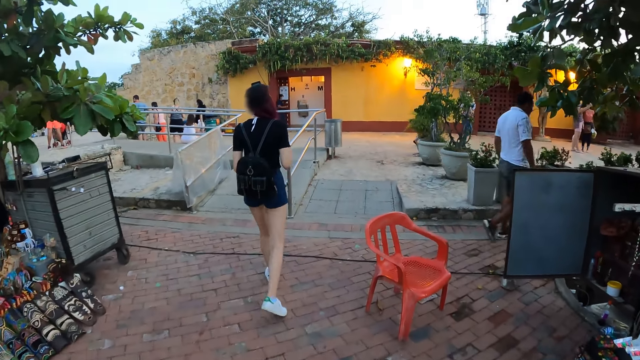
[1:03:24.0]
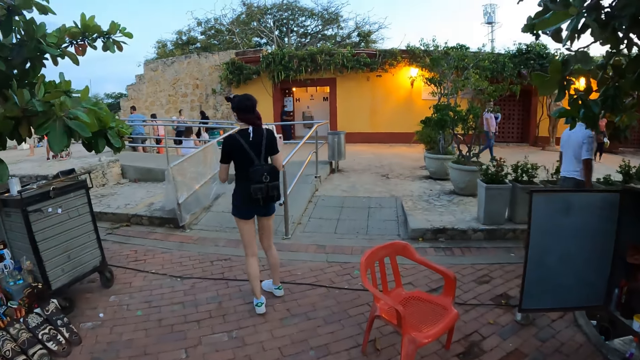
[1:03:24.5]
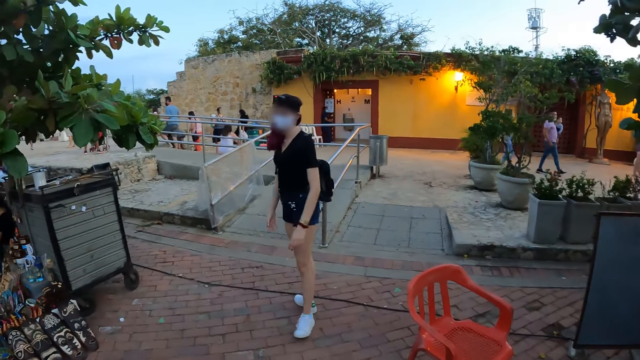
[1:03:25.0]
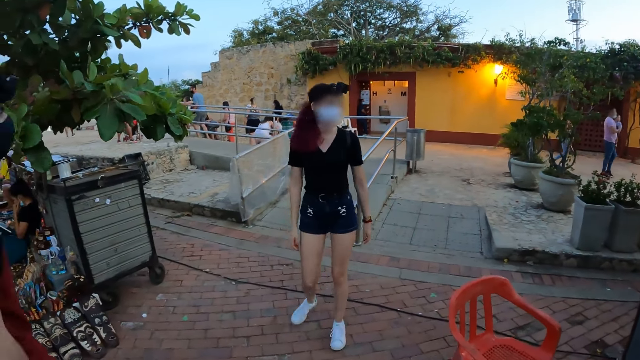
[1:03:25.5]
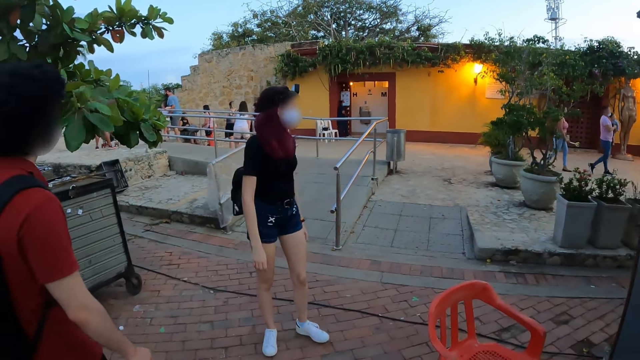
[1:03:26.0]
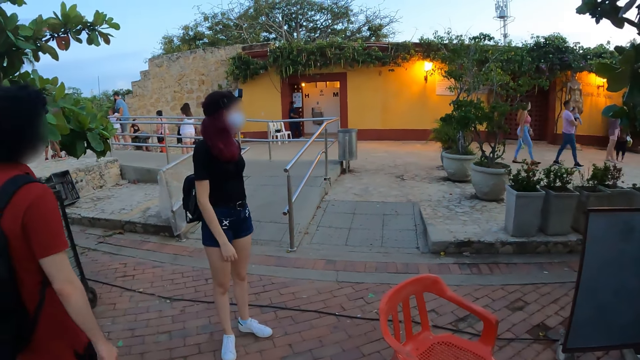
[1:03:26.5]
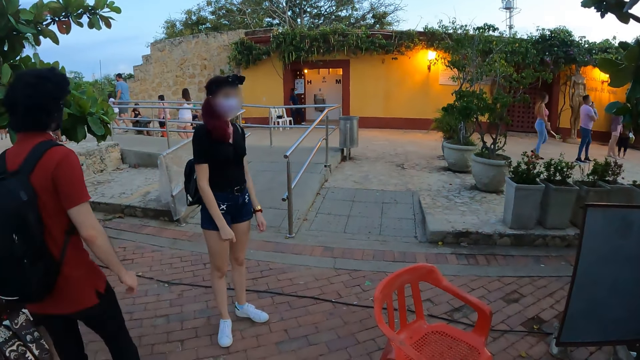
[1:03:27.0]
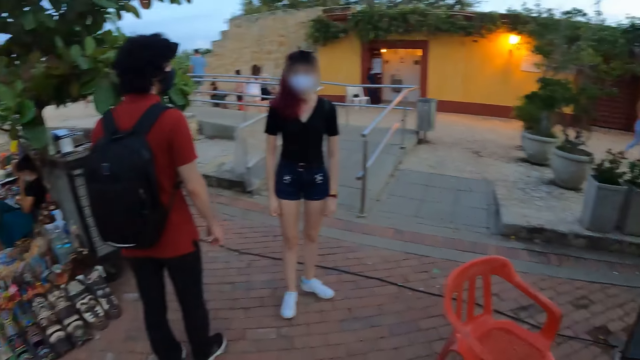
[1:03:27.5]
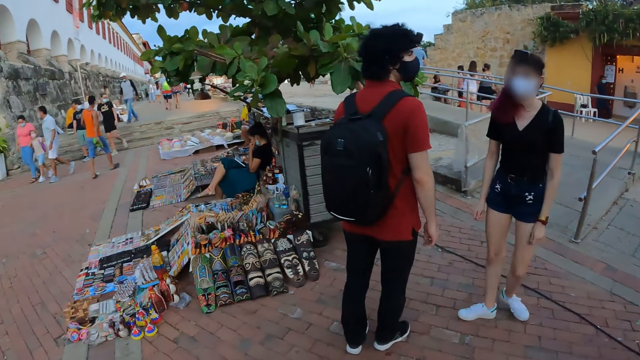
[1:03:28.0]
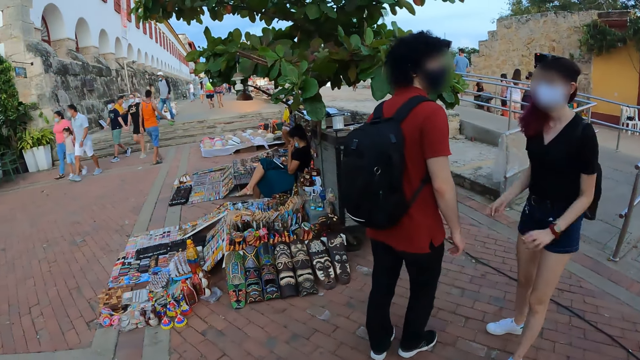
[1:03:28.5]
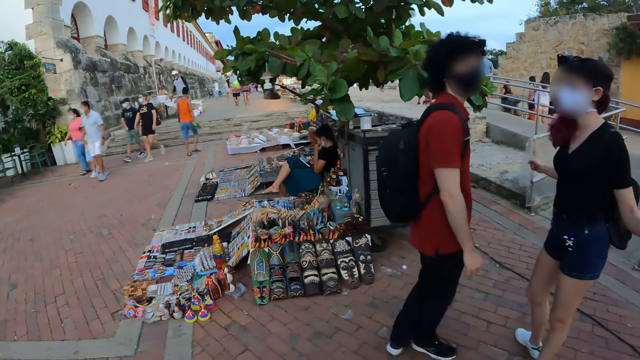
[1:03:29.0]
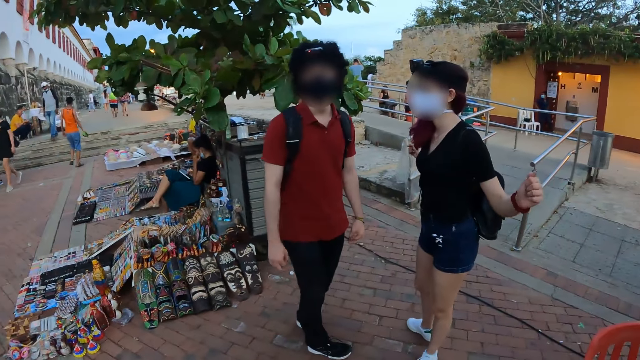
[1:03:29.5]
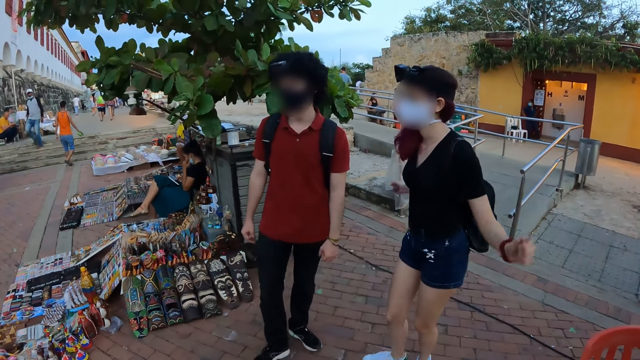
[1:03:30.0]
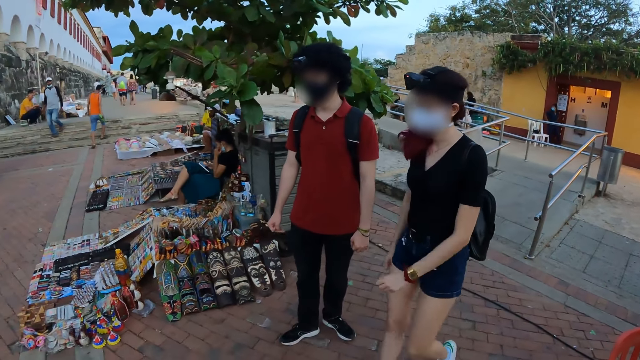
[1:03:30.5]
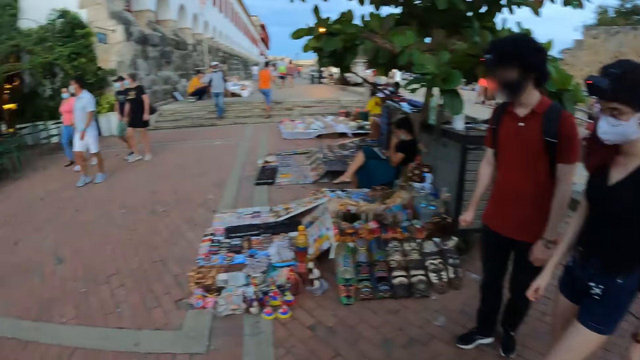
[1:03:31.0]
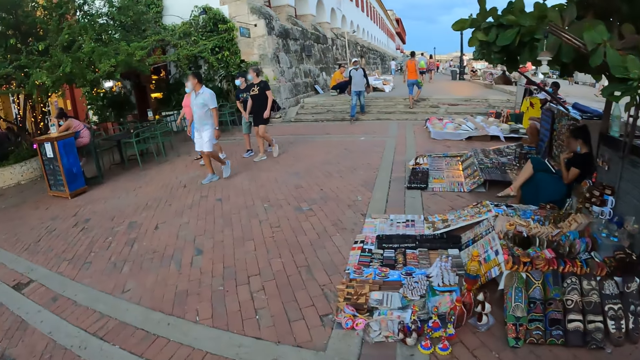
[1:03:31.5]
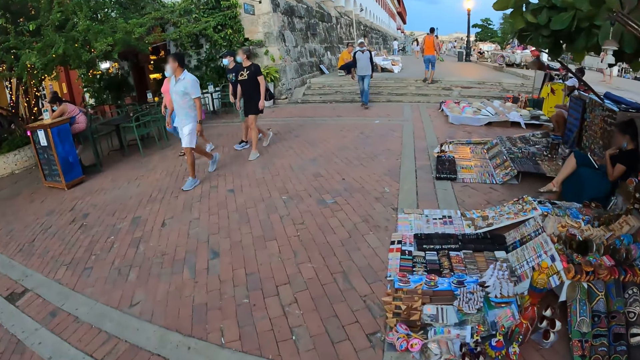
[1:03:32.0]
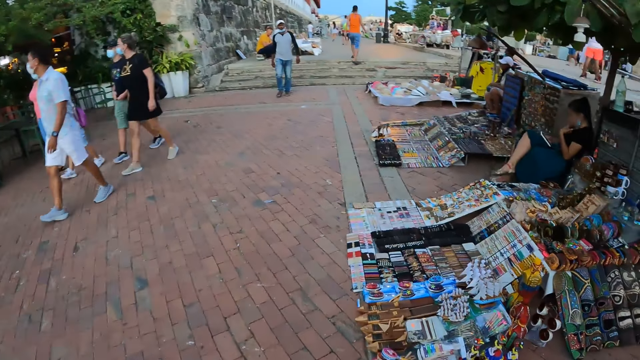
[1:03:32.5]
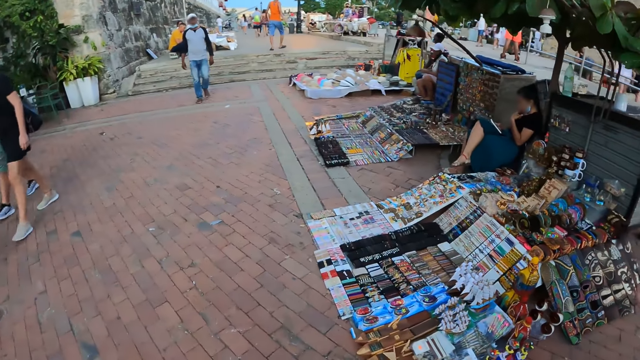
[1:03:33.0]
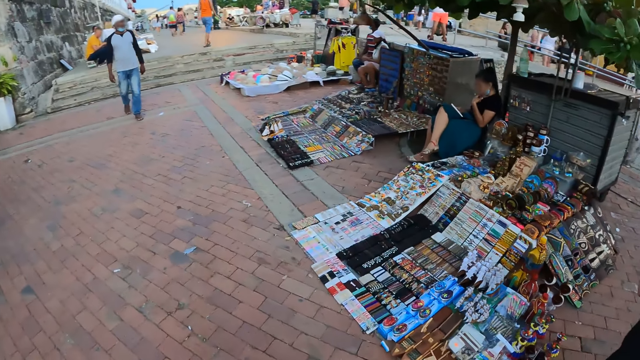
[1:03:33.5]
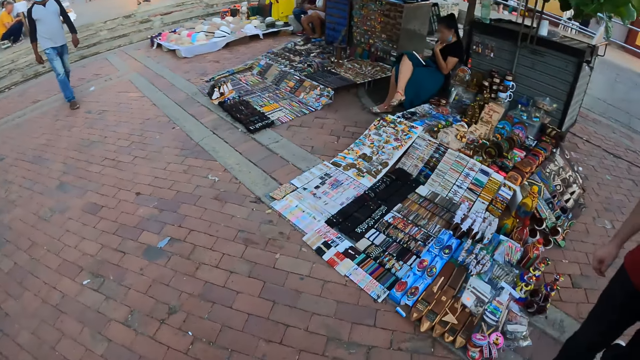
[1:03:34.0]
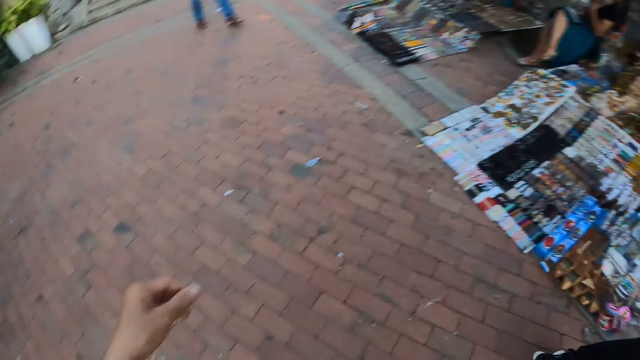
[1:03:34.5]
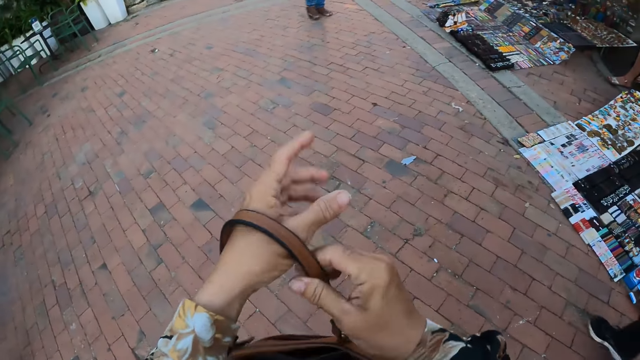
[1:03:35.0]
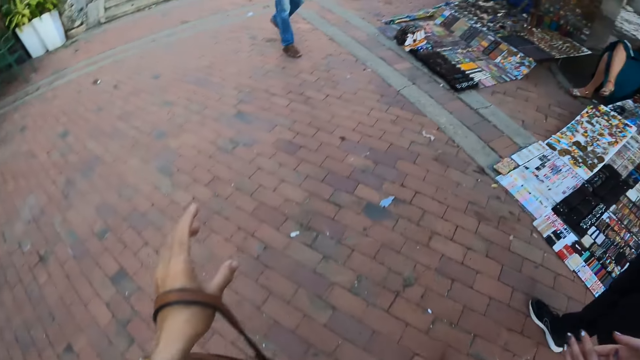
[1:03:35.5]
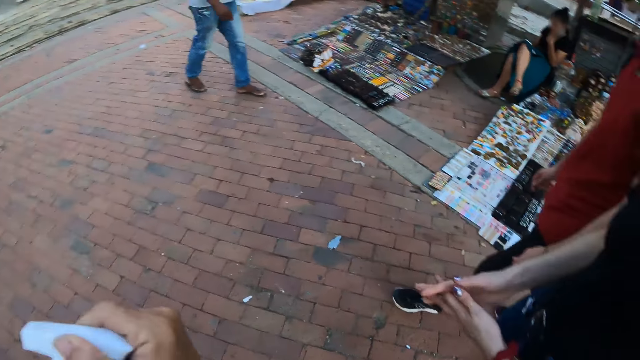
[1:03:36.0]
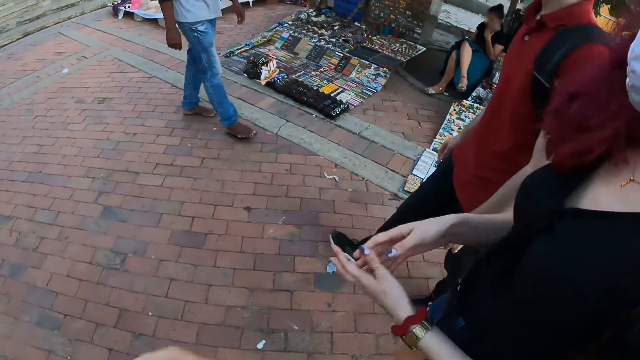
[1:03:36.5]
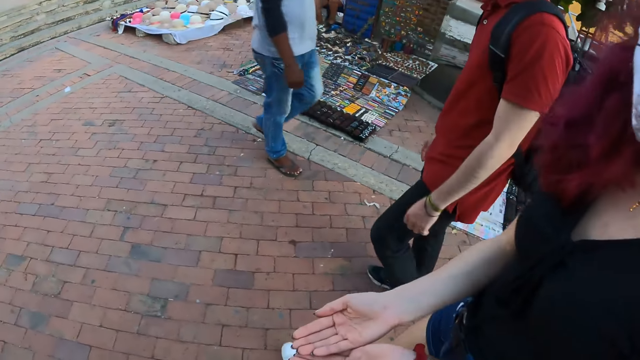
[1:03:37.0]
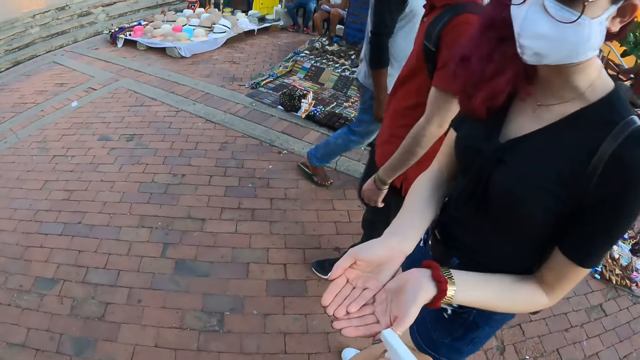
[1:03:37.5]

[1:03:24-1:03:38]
The woman gesticulates with both hands and talks to a person. The camera wearer walks across the walkway. She opens her bag with her right hand. The woman spreads both hands.

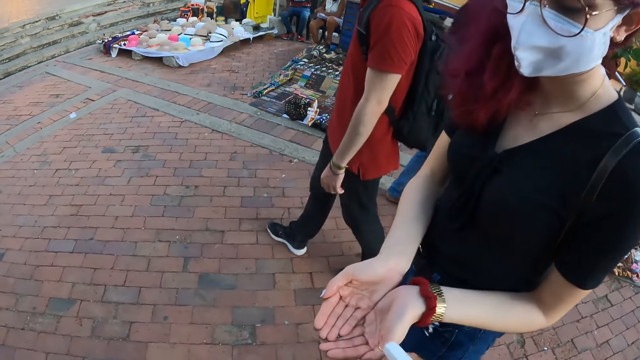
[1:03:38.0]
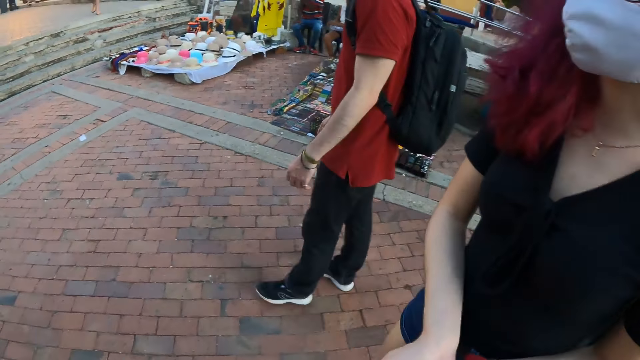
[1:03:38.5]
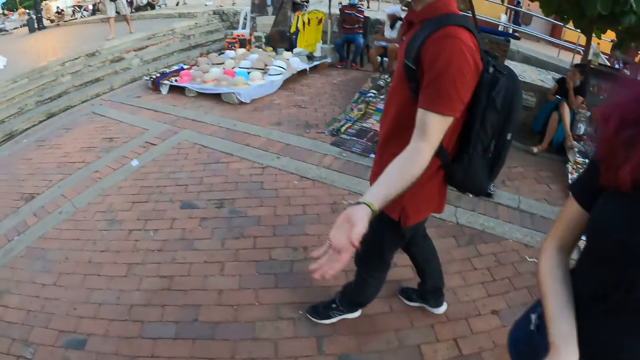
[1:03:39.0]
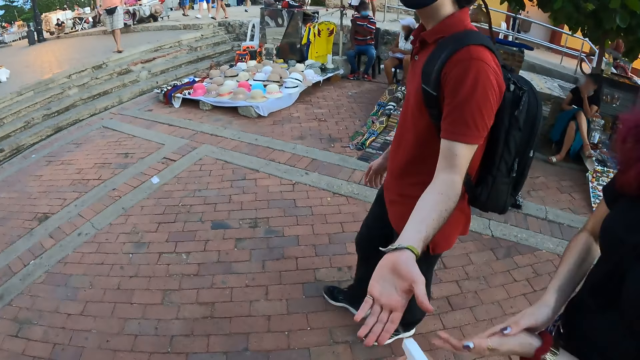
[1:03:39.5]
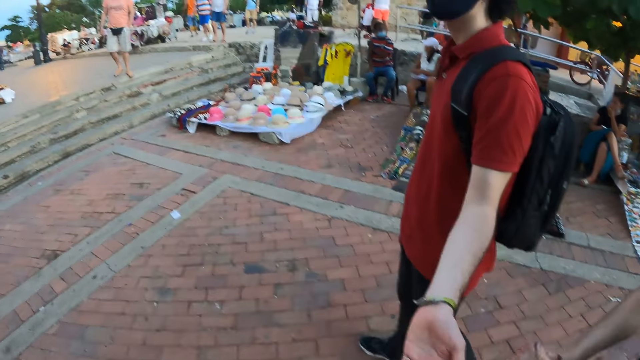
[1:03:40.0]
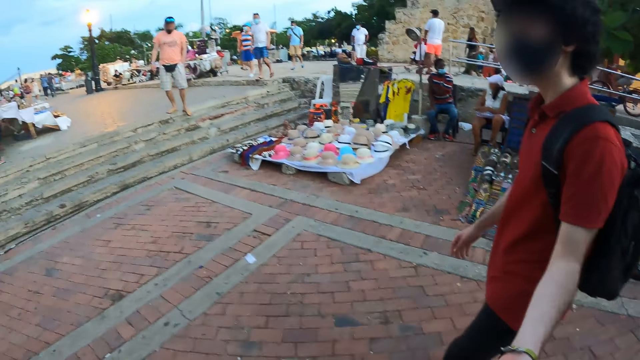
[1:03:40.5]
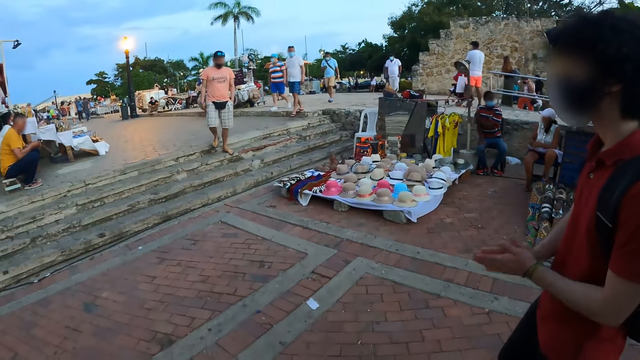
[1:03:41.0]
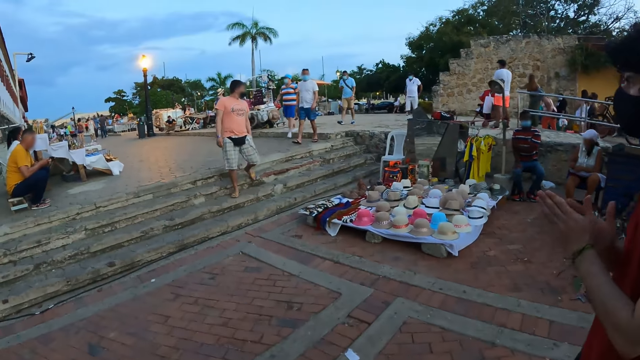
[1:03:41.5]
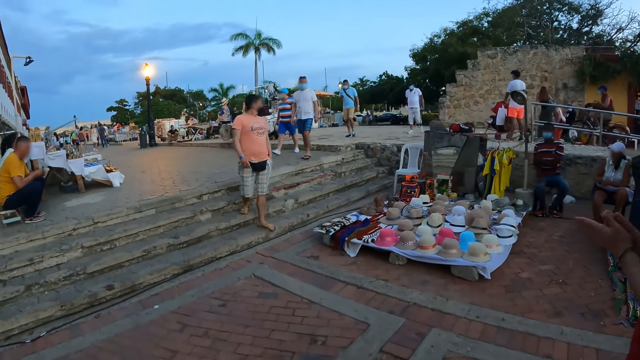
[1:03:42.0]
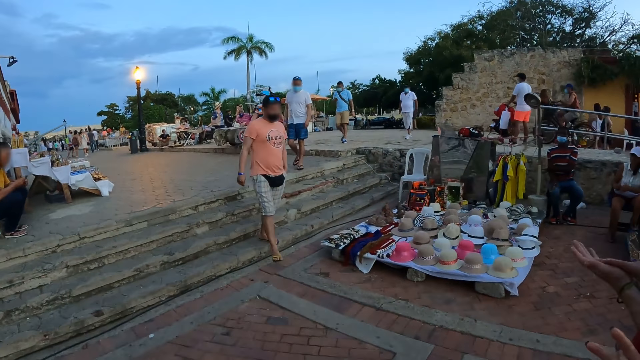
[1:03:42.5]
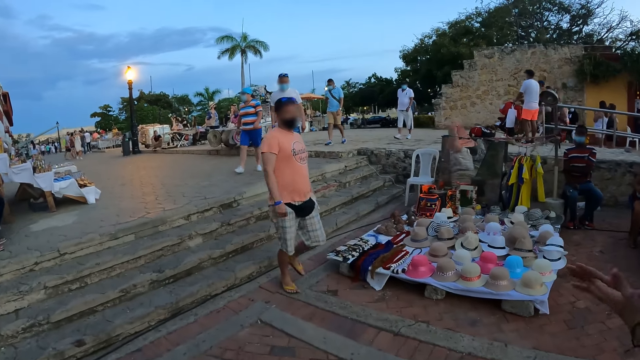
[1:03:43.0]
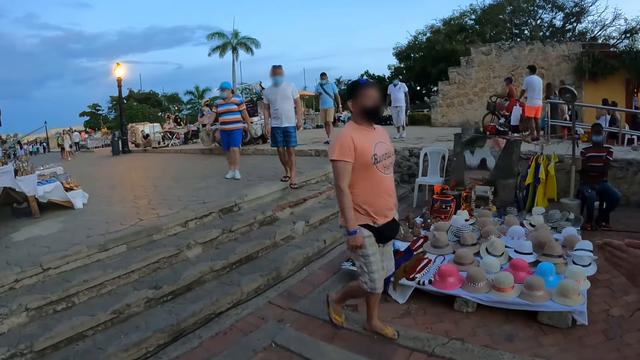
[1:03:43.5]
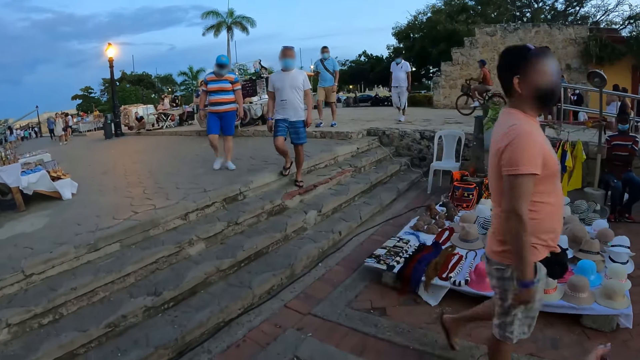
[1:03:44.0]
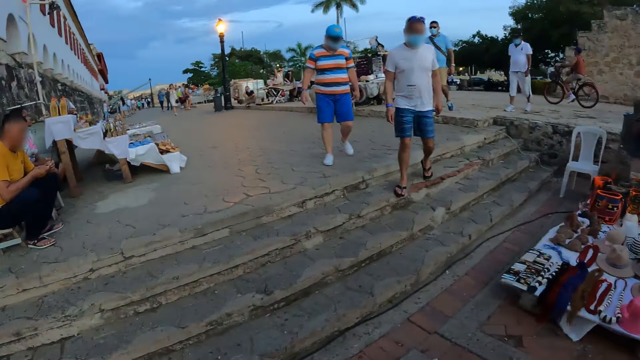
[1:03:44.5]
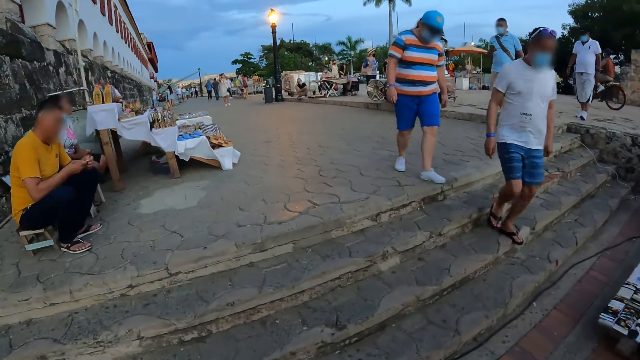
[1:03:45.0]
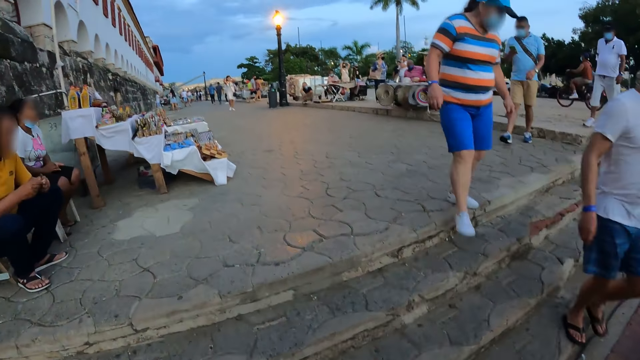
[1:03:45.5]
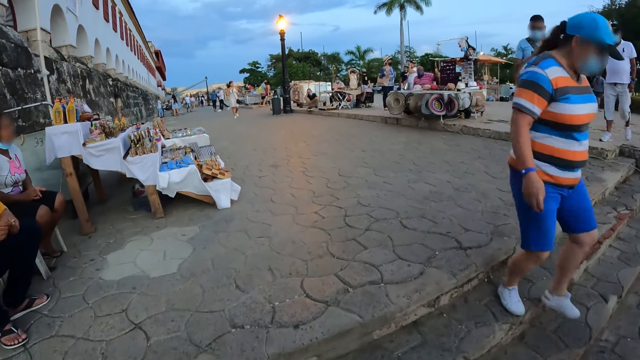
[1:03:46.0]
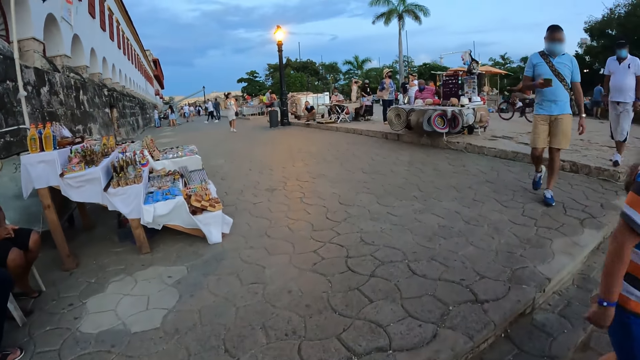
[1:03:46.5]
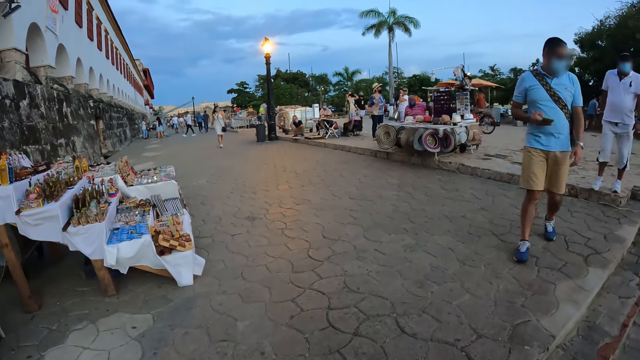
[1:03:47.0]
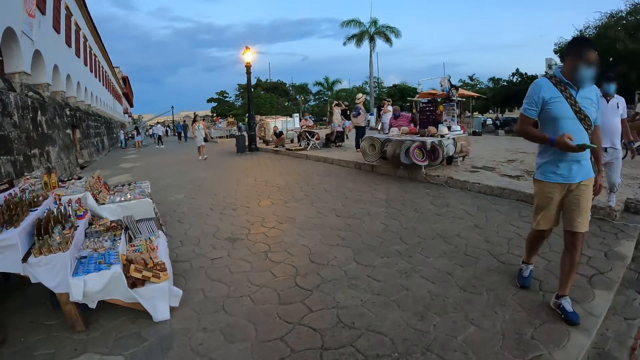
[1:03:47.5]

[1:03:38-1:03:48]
The camera wearer sprays sanitizer to a person's hand. A man stretches his left hand. A woman rubs both hands together. The camera wearer sprays sanitizer to another person's hand. The man rubs both hands together. The camera wearer walks on the pavement.
